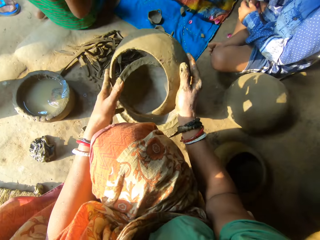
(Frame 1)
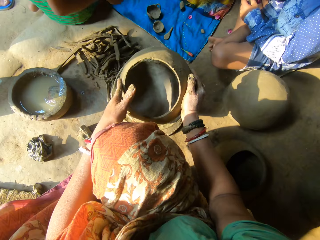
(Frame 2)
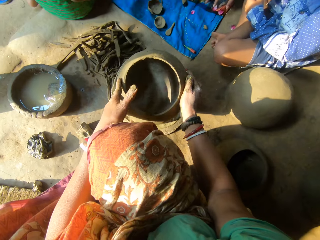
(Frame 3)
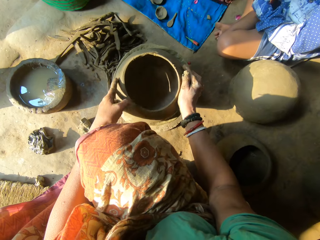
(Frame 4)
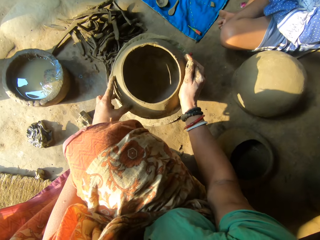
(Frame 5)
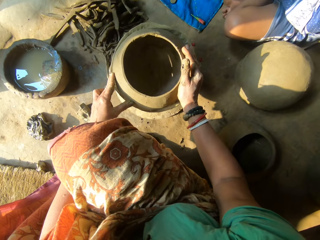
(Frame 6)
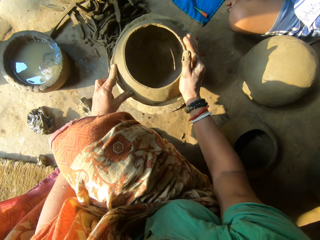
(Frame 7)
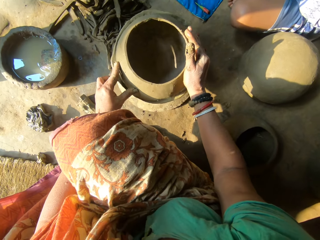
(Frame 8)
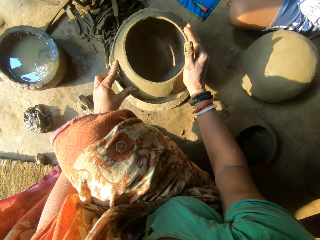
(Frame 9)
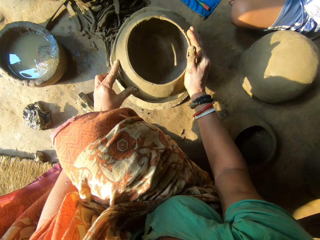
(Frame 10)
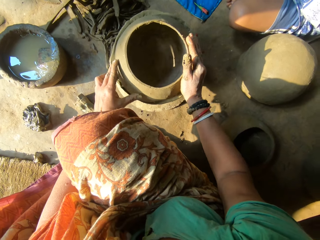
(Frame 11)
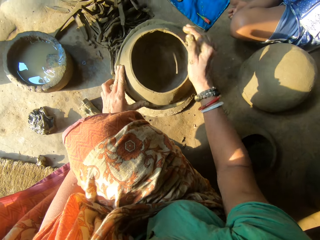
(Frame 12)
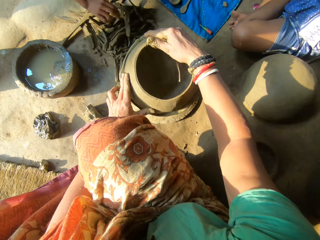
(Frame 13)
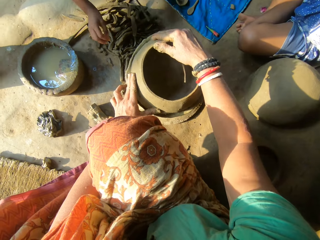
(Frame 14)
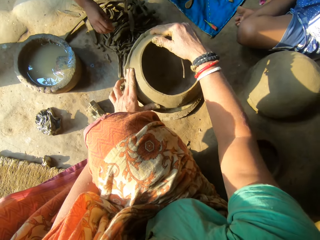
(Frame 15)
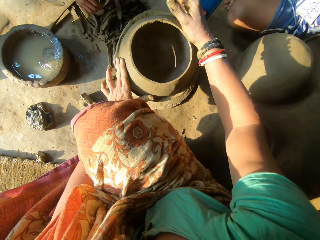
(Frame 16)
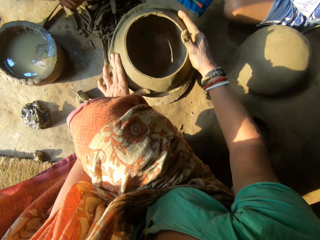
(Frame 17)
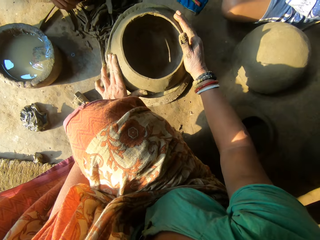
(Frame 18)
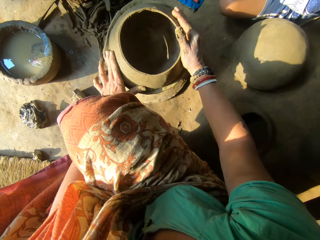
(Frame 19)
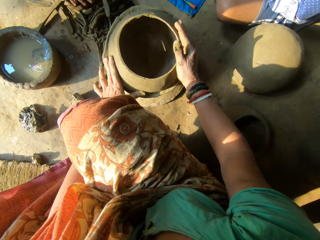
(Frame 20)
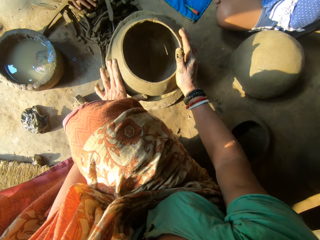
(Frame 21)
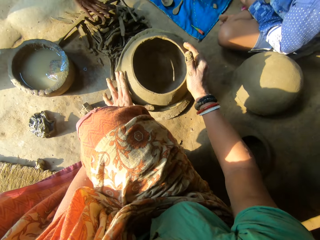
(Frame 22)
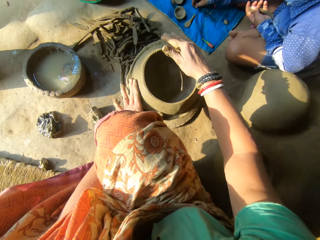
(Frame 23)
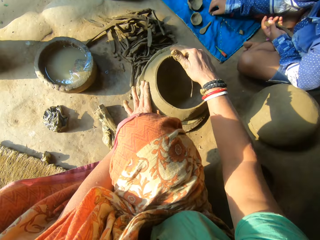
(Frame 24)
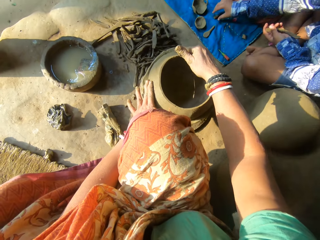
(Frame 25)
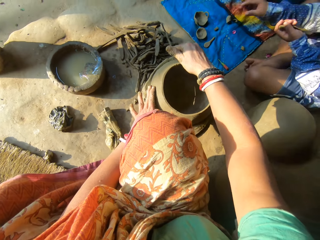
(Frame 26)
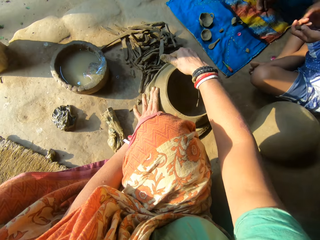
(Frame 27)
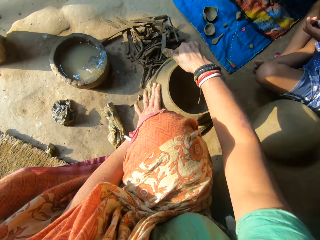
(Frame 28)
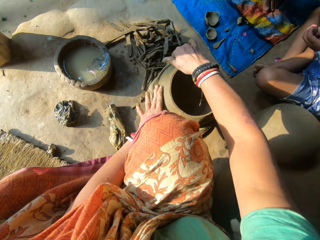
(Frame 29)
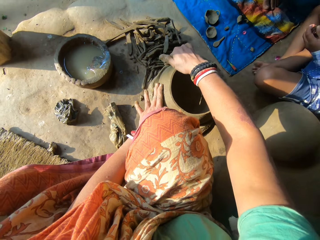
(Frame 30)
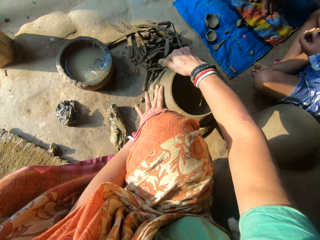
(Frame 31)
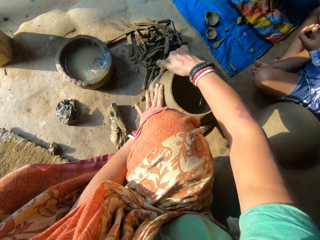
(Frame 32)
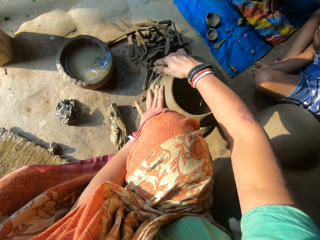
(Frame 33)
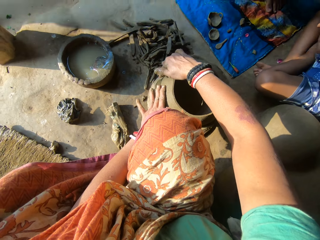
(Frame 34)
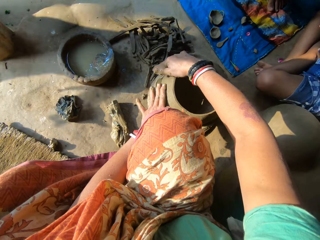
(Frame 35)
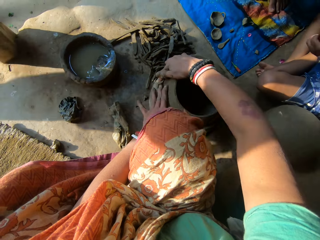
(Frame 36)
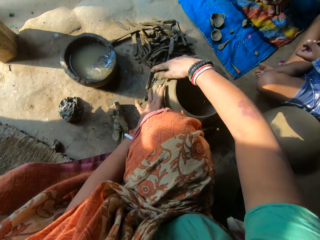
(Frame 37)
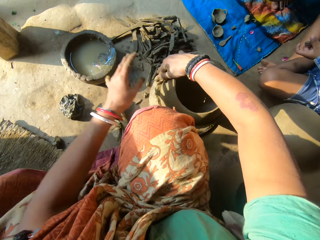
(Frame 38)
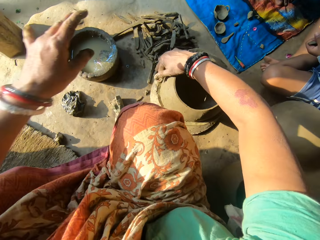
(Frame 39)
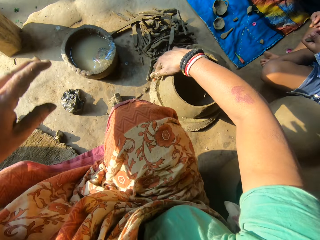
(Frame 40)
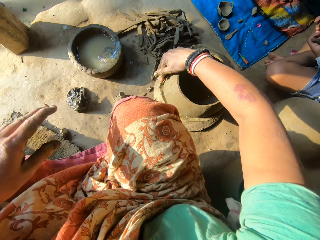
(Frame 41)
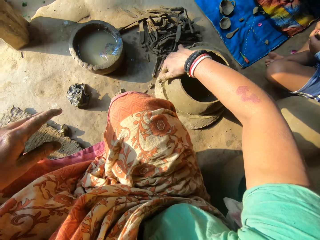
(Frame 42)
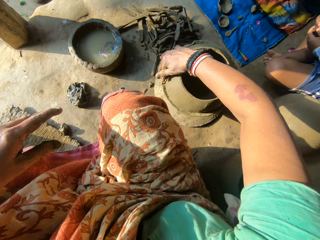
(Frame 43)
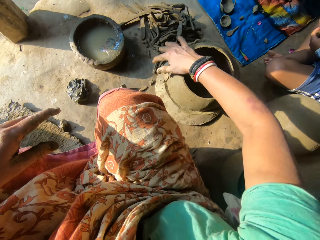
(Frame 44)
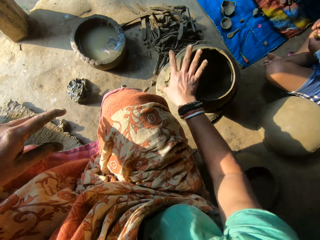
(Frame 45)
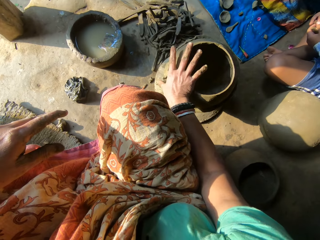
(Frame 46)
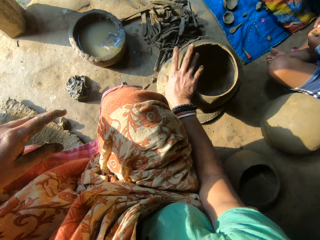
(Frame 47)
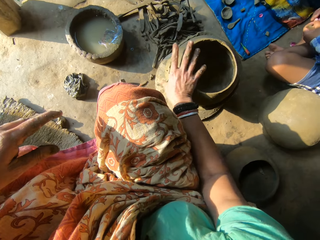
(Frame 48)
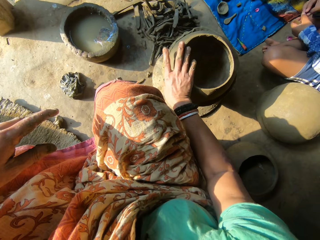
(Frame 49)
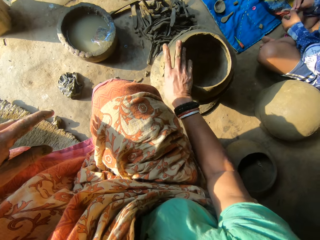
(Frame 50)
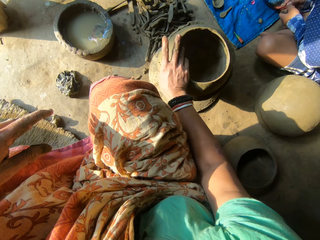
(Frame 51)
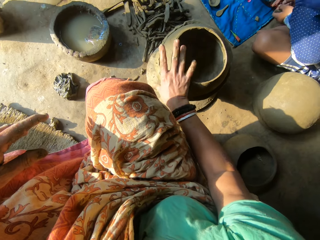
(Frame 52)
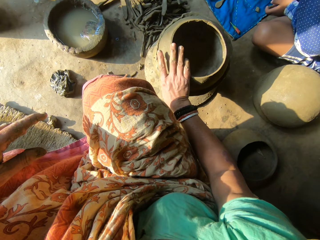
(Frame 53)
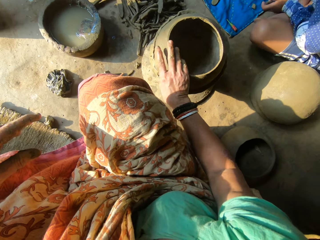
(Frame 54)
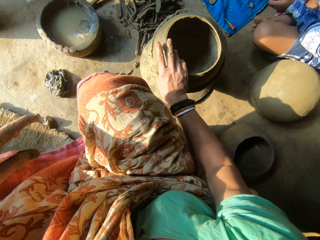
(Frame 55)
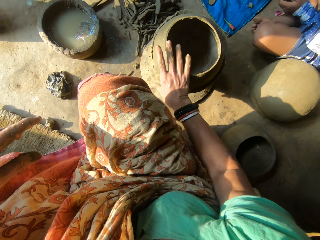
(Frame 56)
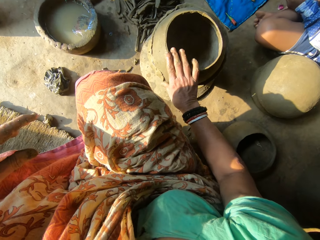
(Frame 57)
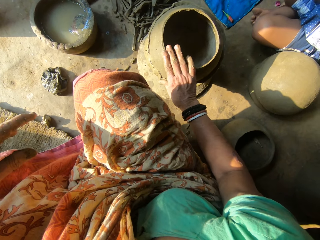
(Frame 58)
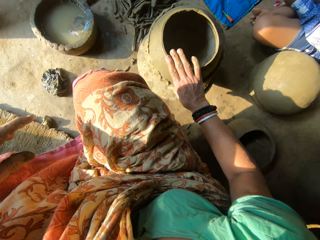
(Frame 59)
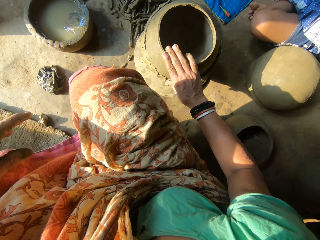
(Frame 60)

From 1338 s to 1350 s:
The camera wearer places the cover or piece of the clay pot on the second pot with both hands. A person picks clay. Another person places clay on the floor. The camera wearer sticks clay on the piece of the clay pot. The other person moulds the clay.

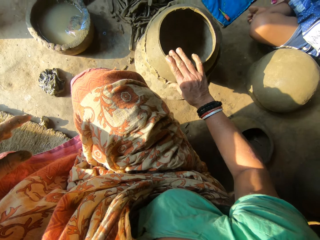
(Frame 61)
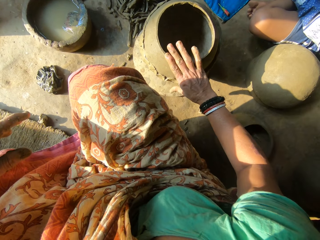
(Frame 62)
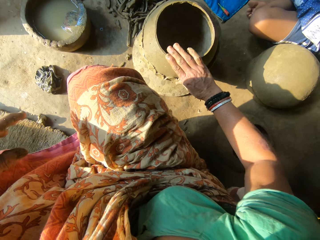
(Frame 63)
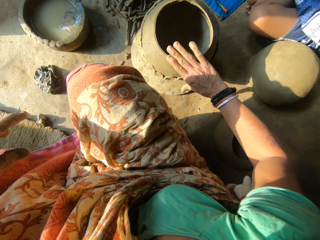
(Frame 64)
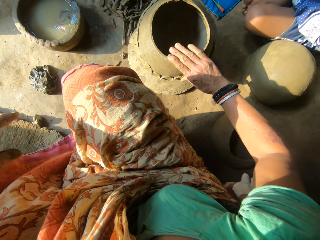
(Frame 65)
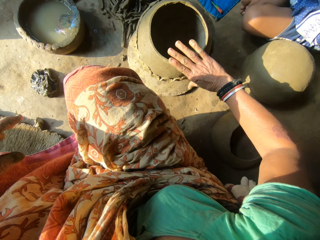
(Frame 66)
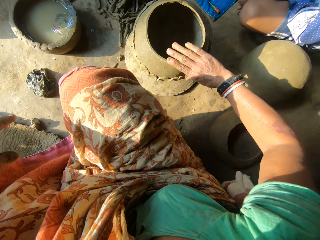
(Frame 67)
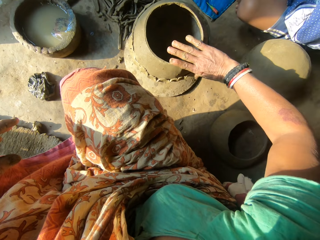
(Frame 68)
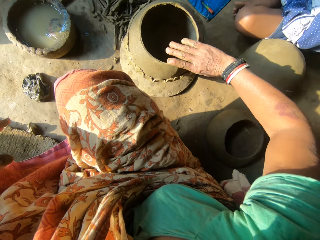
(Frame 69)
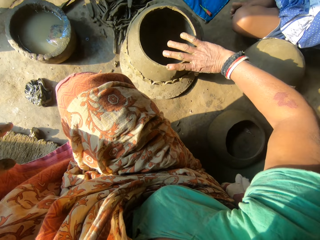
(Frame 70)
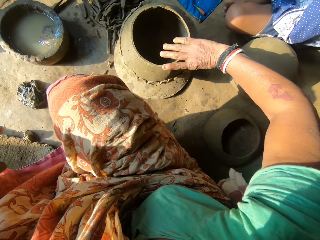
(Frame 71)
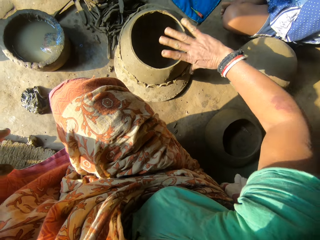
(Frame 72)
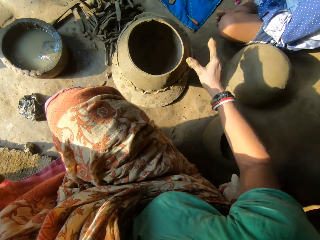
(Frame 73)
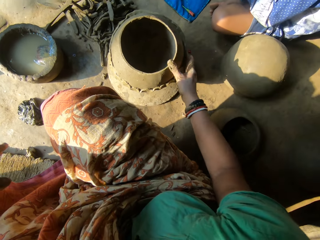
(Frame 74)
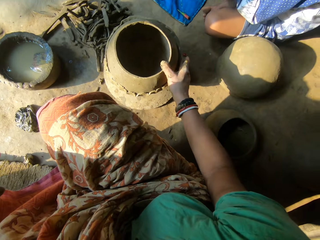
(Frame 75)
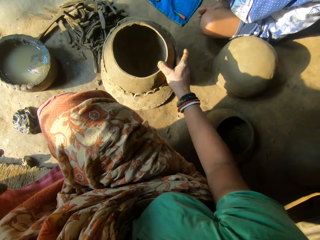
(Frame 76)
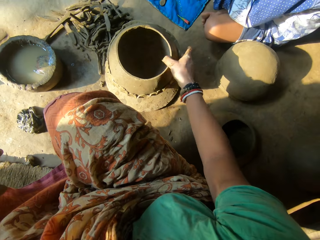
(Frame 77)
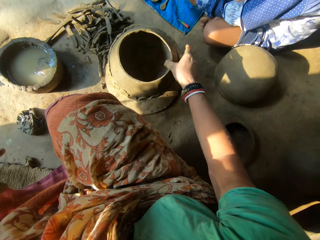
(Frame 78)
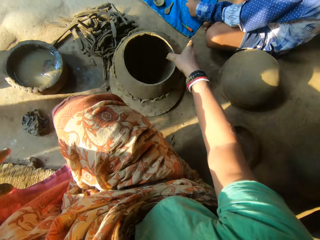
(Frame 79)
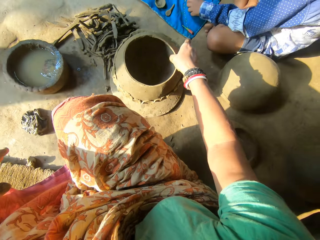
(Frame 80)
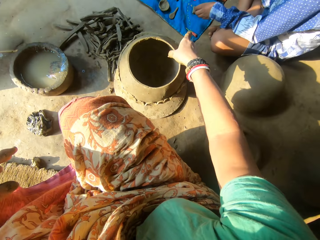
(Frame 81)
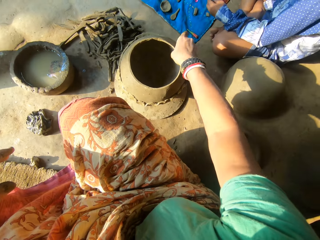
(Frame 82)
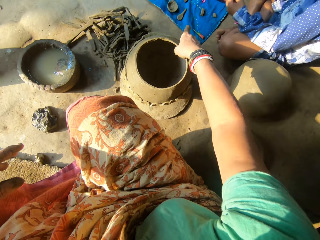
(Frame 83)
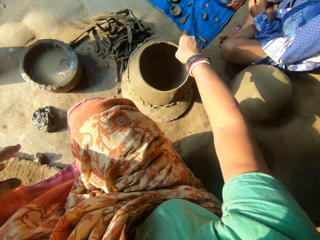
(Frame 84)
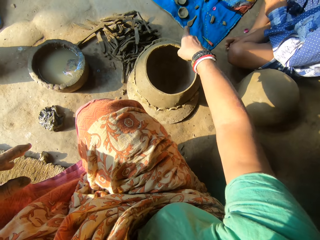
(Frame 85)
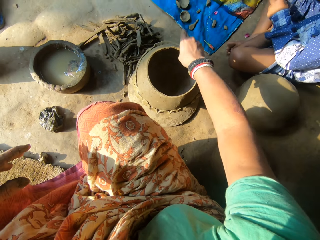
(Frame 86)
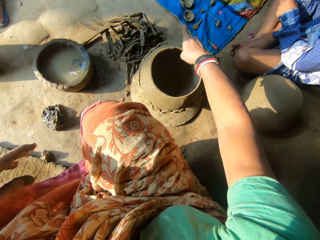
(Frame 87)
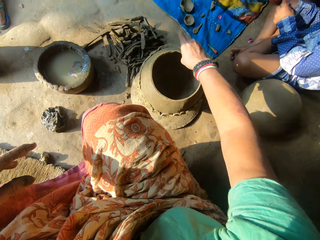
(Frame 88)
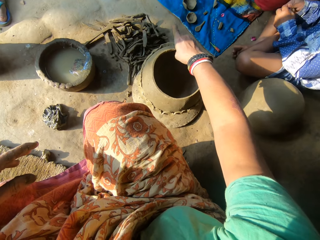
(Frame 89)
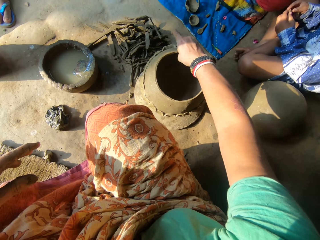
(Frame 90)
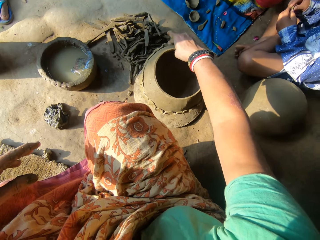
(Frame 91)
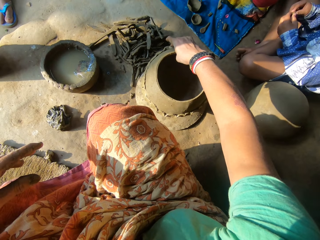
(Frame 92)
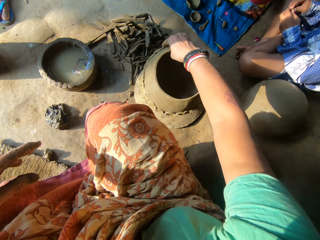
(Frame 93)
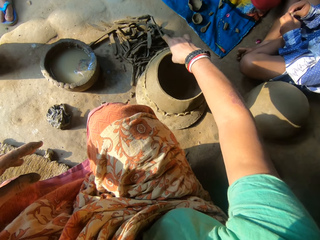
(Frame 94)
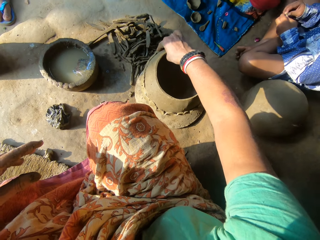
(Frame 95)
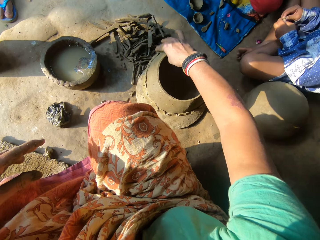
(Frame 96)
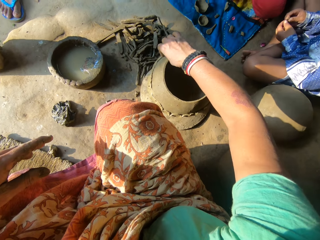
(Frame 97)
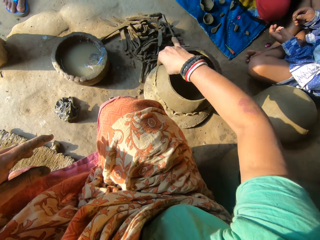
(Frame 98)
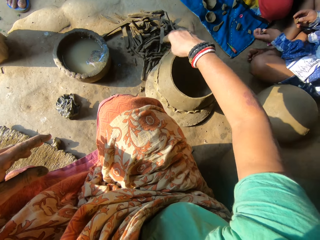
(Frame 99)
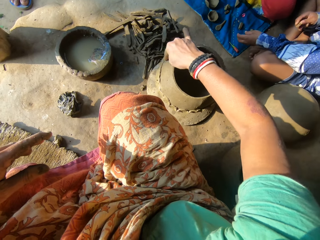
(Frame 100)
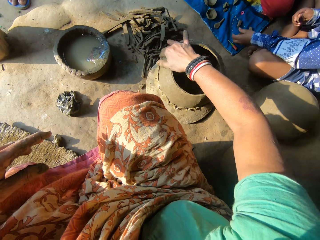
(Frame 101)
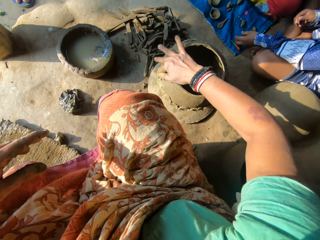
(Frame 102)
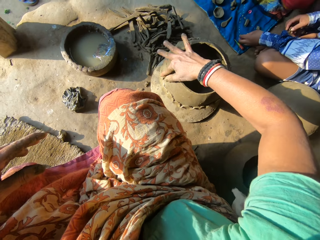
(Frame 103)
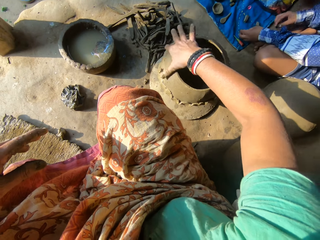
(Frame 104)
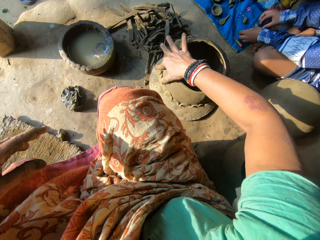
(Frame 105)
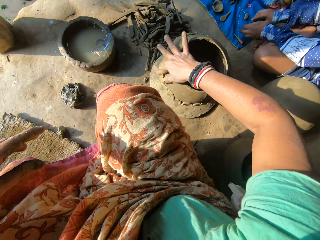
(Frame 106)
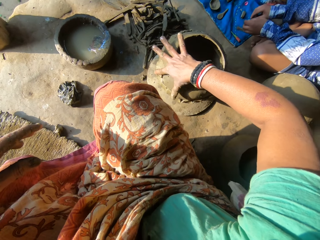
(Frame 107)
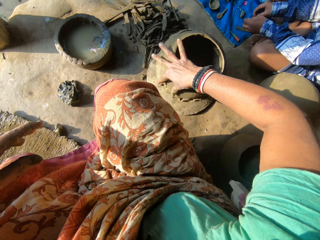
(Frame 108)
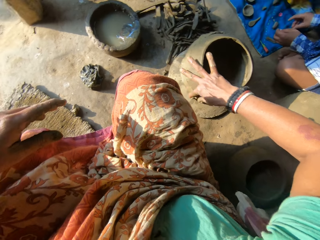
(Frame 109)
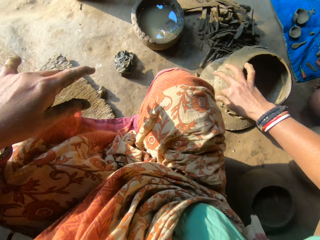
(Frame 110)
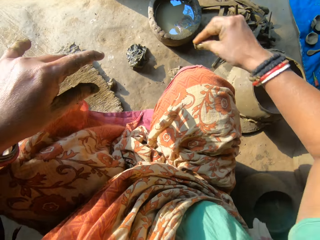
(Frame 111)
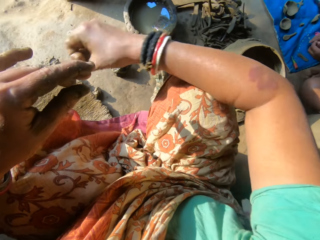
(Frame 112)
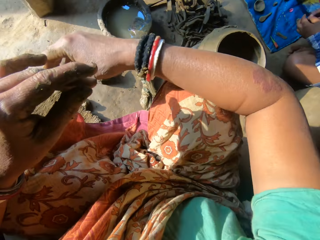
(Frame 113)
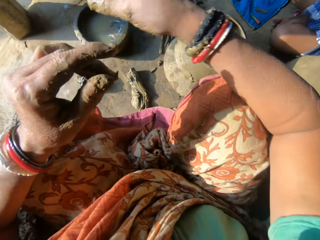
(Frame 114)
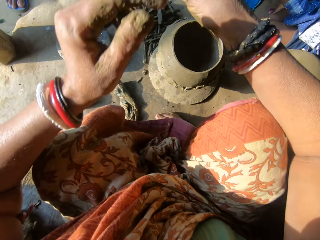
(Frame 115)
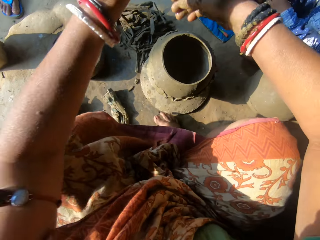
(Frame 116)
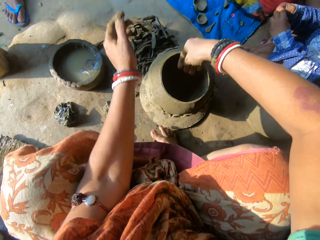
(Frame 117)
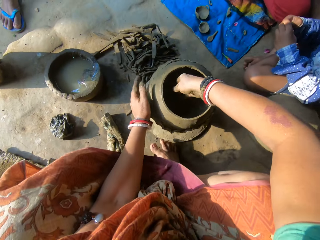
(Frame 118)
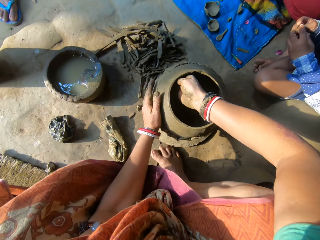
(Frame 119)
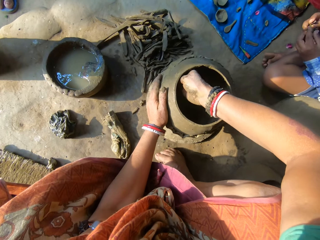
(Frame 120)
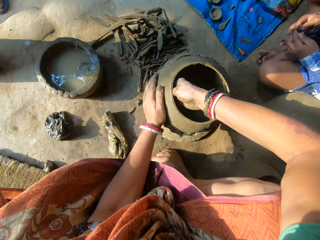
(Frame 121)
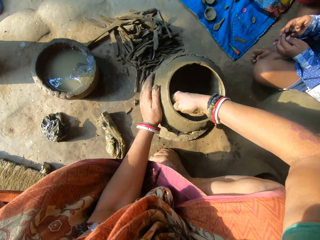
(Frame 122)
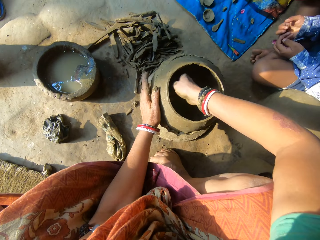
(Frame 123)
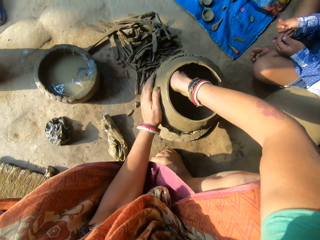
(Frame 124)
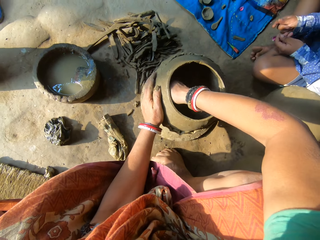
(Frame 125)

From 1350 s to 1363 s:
A person places the clay on the floor, cuts the clay with the hand, places the clay on the floor and picks up the clay. The camera wearer smoothens the cover on the second pot with both hands. She adjusts her sitting position. She places her left hand on the clay pot. She removes excess clay in the clay pot. She smoothens the cover on the second pot with both hands again. The person interacts with some people.
